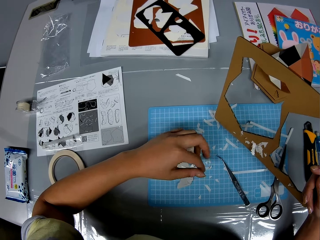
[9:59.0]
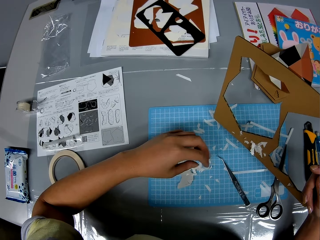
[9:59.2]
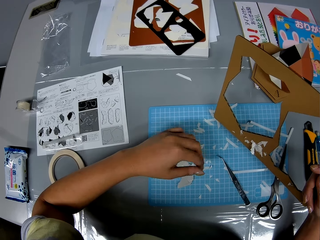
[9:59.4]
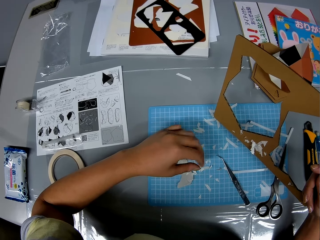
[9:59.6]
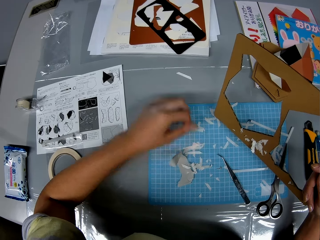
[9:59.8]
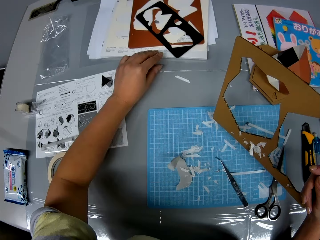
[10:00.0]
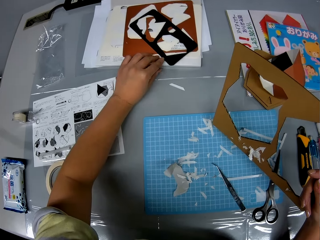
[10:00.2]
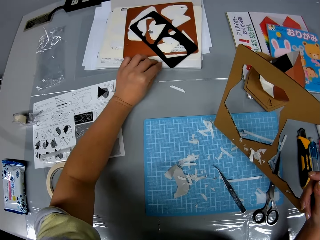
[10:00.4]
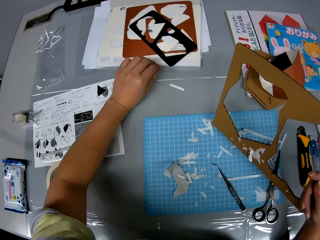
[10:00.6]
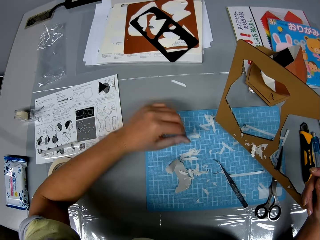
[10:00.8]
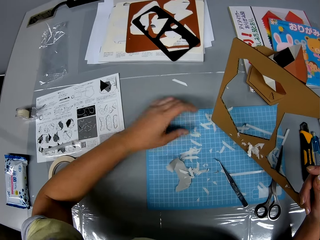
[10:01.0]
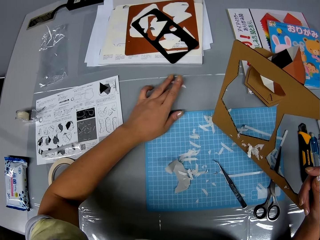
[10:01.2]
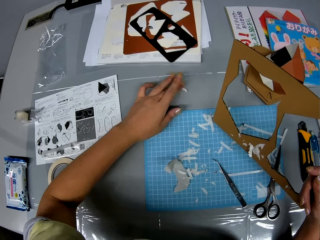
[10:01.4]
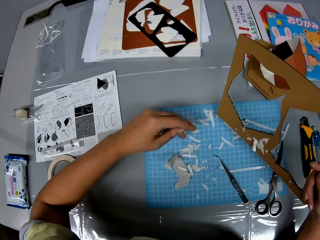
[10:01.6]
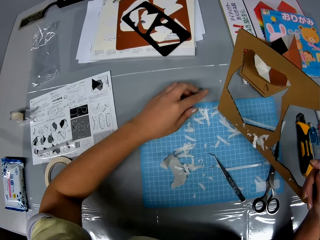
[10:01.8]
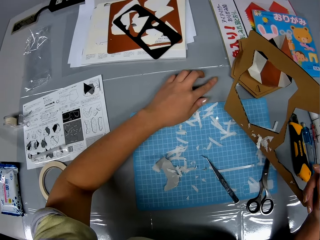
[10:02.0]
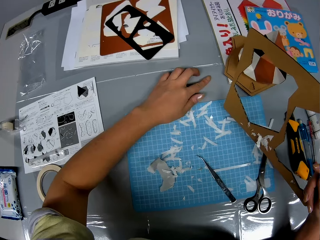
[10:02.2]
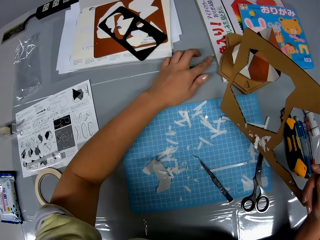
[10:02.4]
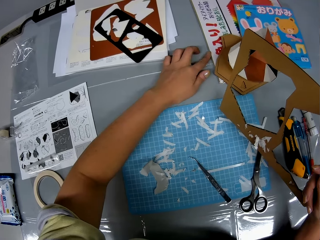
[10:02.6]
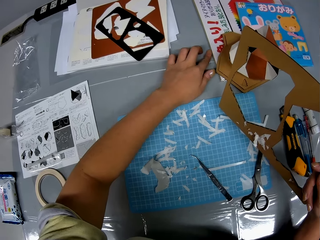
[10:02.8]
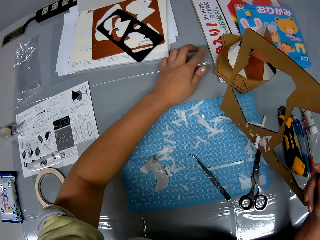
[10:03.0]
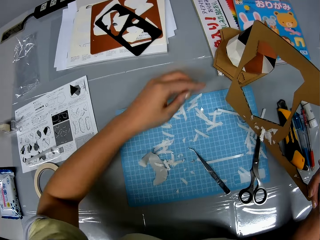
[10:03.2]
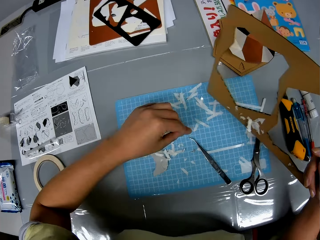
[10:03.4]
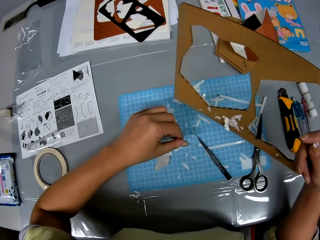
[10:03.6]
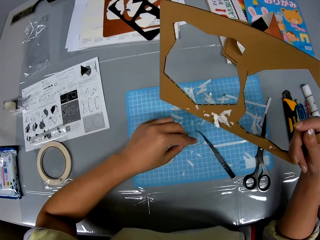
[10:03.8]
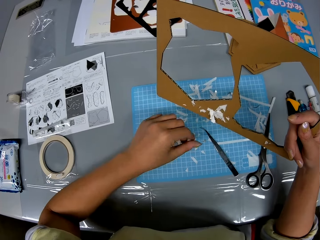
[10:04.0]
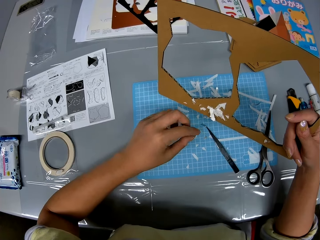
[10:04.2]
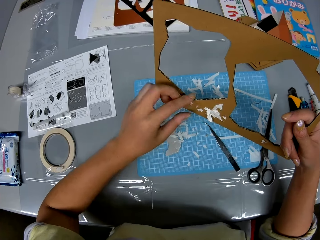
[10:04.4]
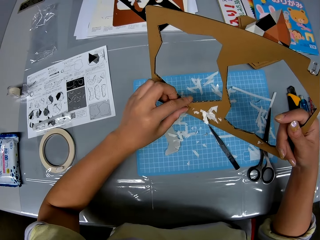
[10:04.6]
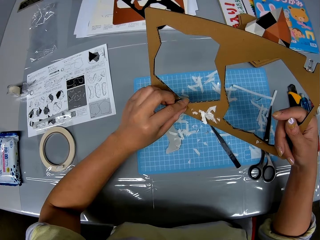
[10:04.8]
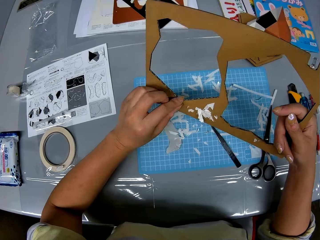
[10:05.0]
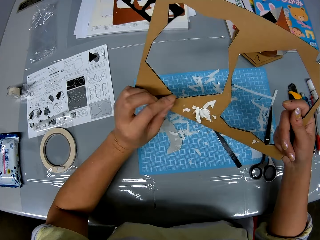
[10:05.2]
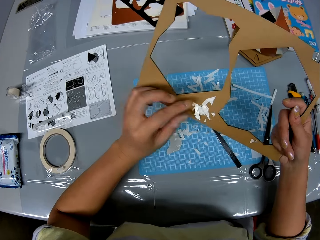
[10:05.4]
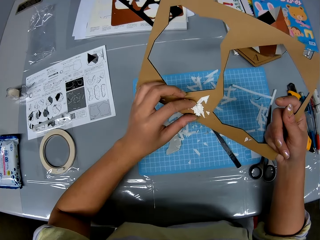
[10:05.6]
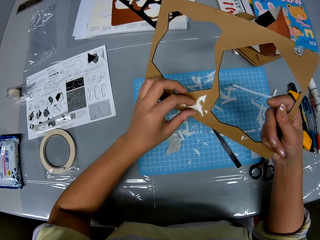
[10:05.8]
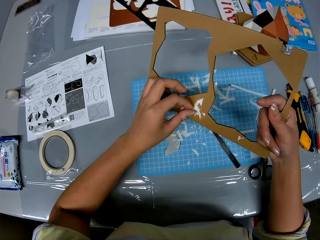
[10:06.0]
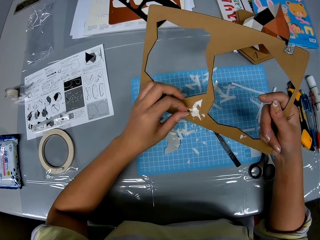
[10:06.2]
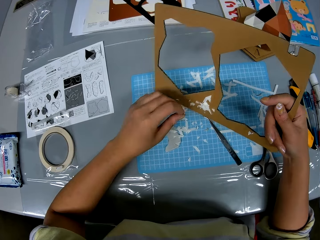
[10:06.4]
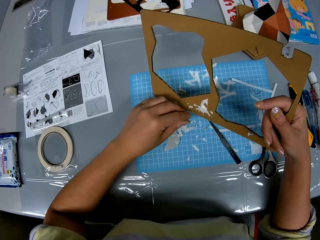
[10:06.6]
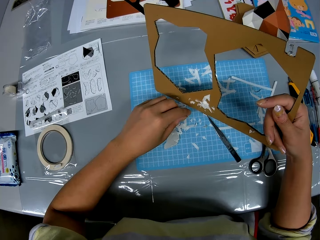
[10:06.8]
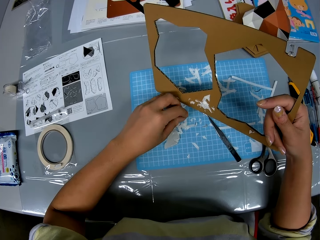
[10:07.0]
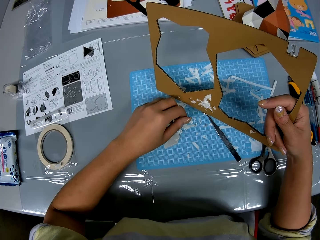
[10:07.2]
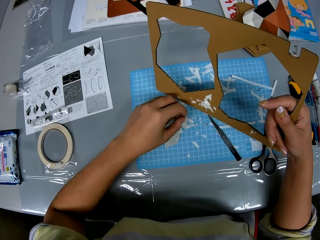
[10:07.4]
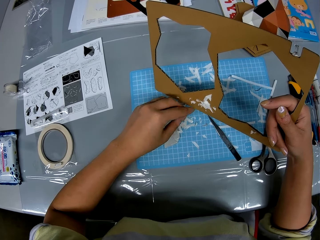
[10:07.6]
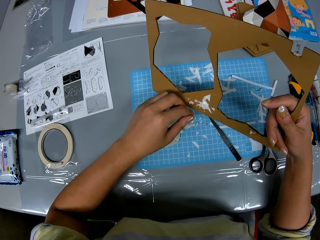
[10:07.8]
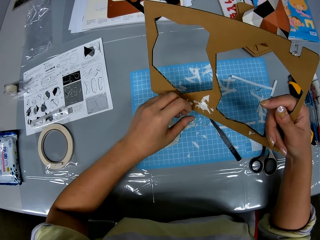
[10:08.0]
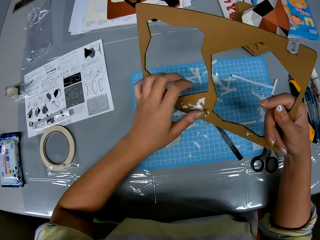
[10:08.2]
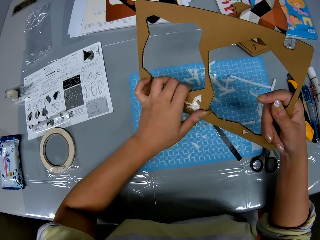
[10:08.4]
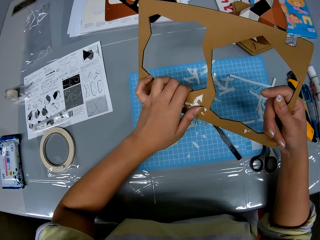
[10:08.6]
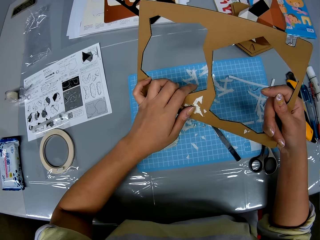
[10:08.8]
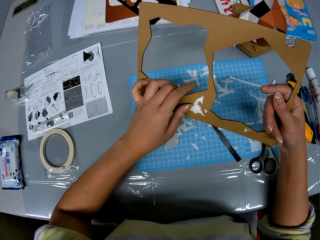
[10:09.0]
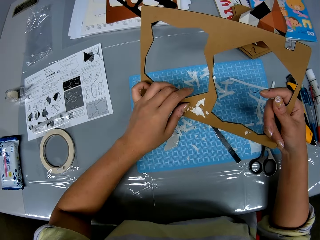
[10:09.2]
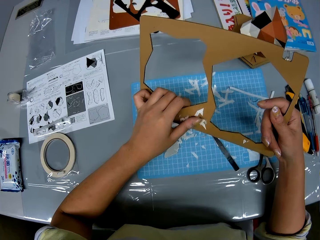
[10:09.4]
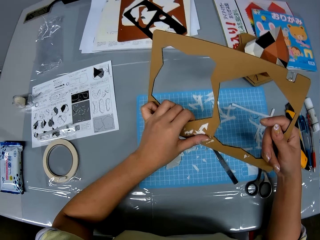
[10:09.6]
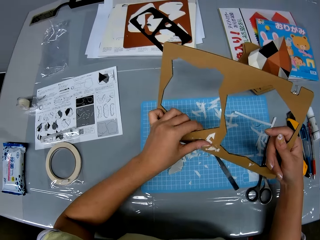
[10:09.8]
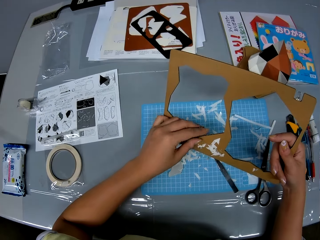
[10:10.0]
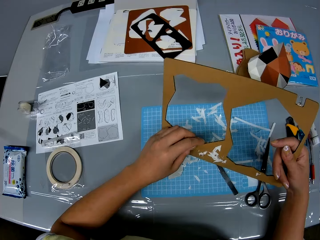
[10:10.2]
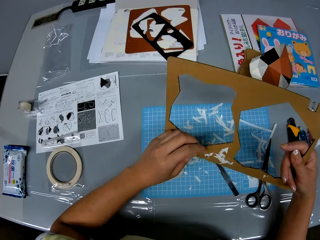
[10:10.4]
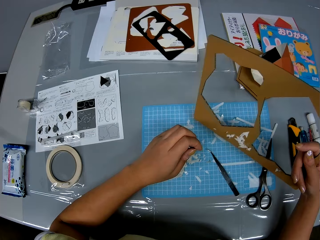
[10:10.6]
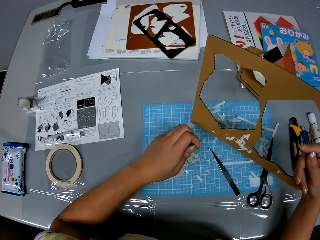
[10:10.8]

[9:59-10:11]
The camera wearer picks paper pieces from the table. They put the papers on the table. They pick paper pieces from the table. They put the papers on the table. They pick paper pieces from the table. They put the papers on the table. They remove papers from the cutout. They put the papers on the table. They remove papers from the cutout.

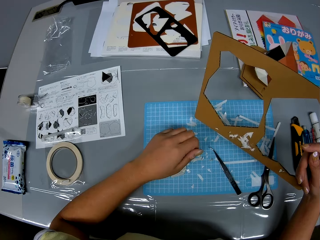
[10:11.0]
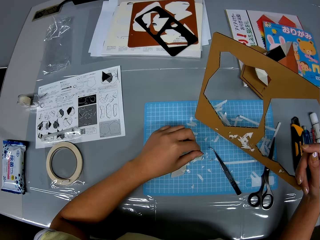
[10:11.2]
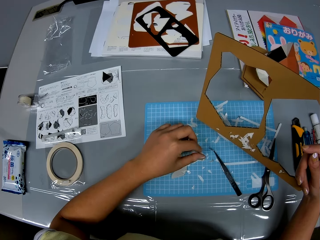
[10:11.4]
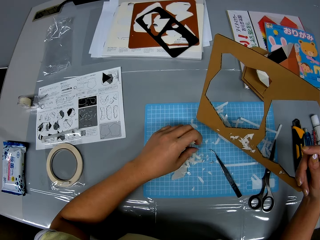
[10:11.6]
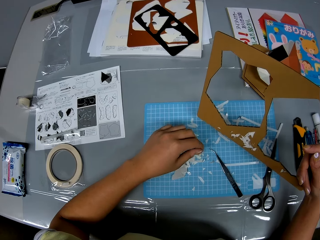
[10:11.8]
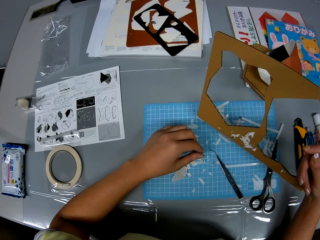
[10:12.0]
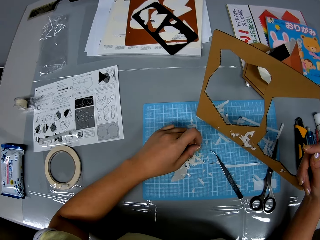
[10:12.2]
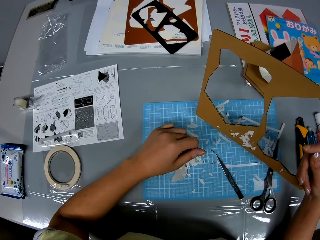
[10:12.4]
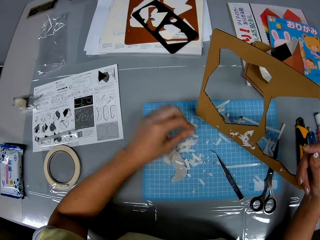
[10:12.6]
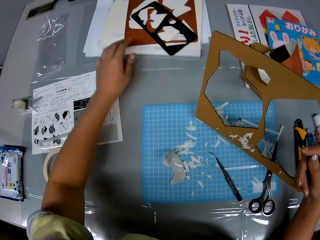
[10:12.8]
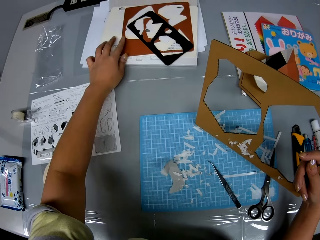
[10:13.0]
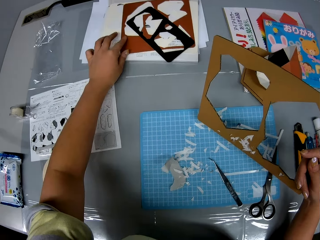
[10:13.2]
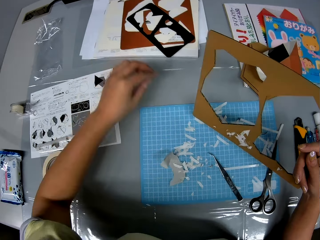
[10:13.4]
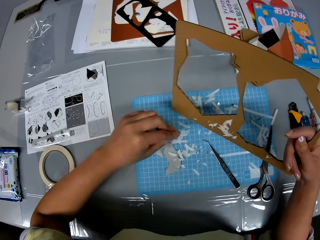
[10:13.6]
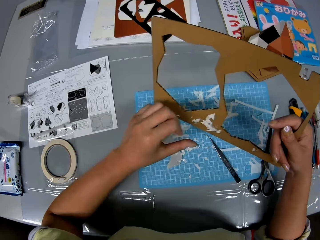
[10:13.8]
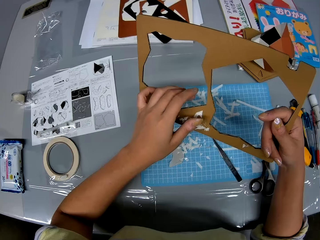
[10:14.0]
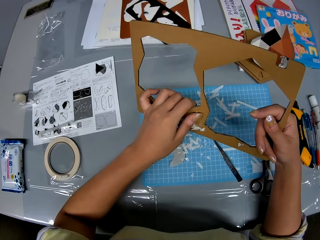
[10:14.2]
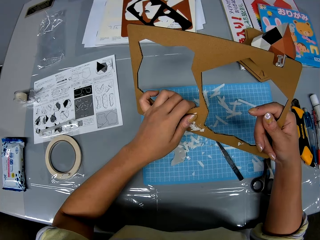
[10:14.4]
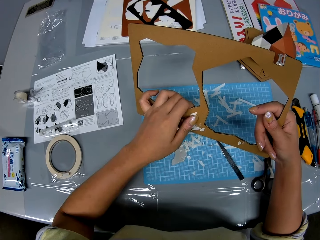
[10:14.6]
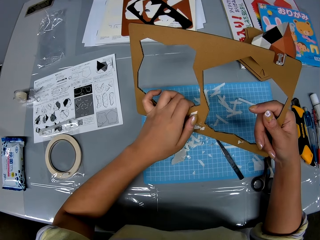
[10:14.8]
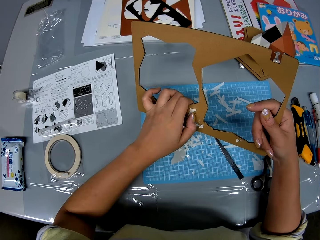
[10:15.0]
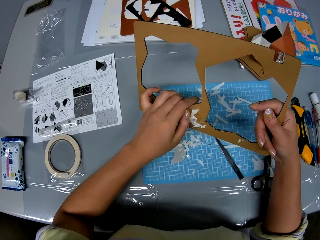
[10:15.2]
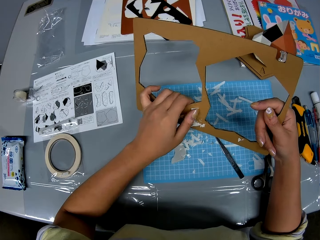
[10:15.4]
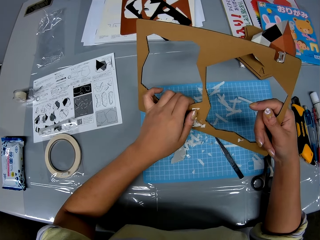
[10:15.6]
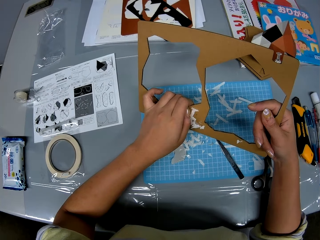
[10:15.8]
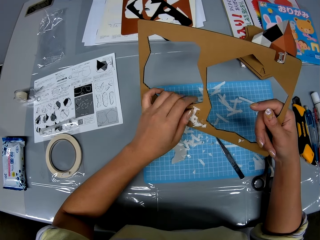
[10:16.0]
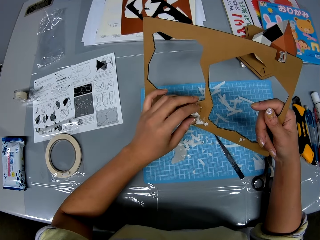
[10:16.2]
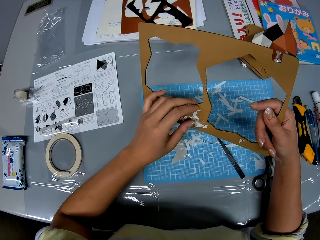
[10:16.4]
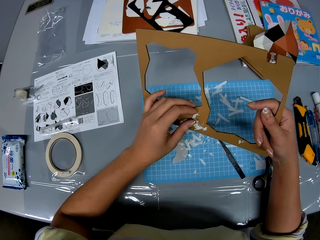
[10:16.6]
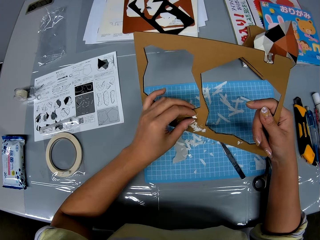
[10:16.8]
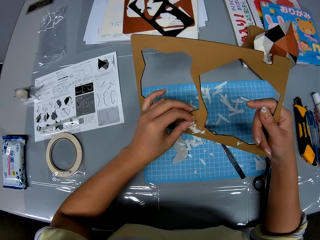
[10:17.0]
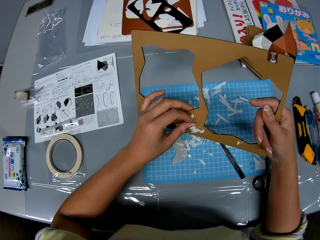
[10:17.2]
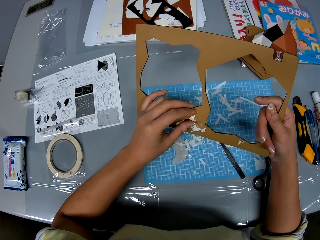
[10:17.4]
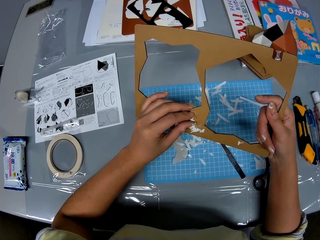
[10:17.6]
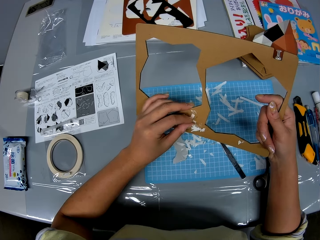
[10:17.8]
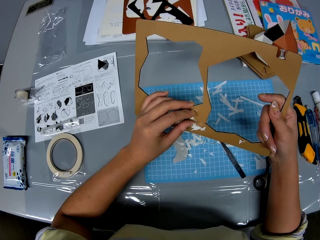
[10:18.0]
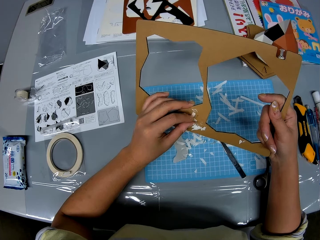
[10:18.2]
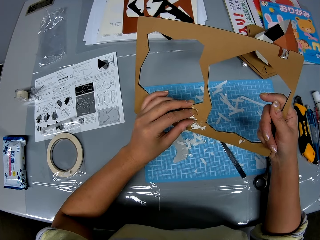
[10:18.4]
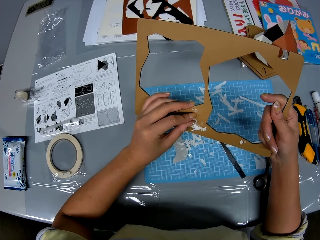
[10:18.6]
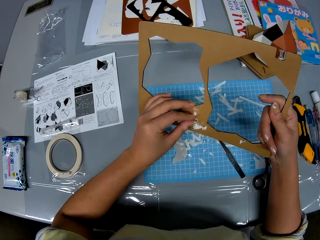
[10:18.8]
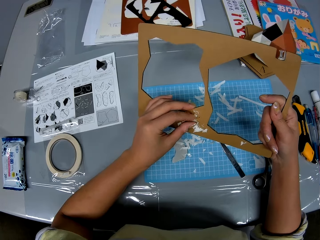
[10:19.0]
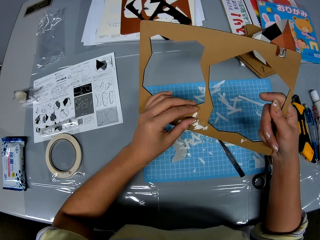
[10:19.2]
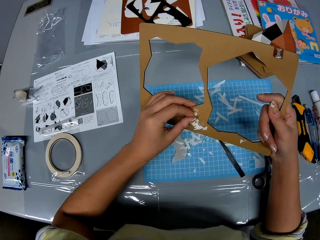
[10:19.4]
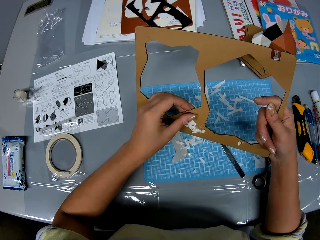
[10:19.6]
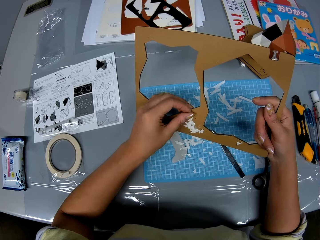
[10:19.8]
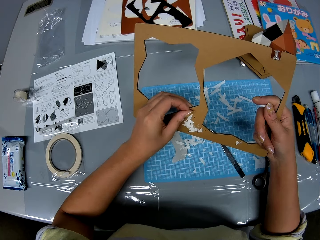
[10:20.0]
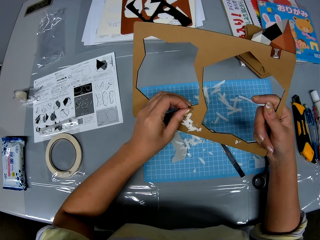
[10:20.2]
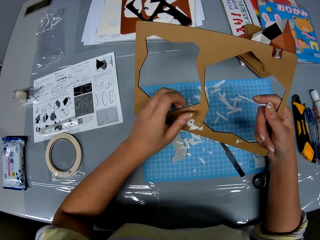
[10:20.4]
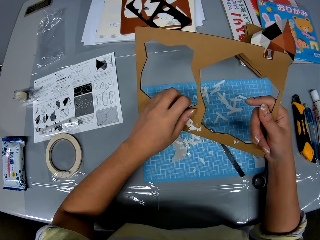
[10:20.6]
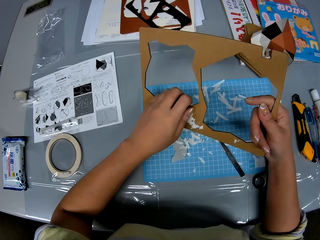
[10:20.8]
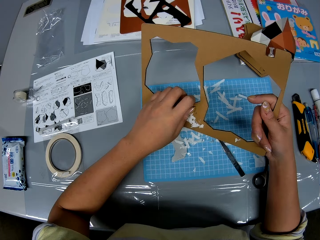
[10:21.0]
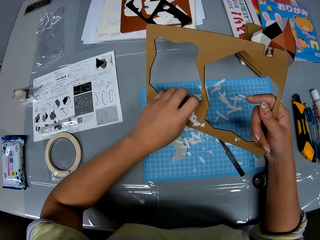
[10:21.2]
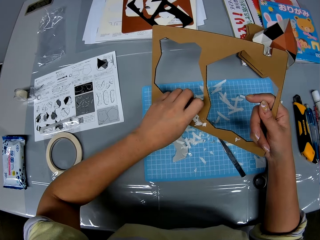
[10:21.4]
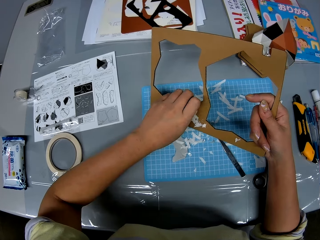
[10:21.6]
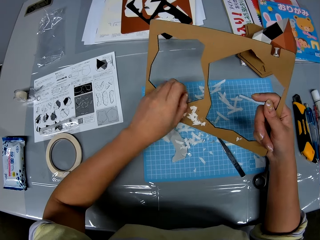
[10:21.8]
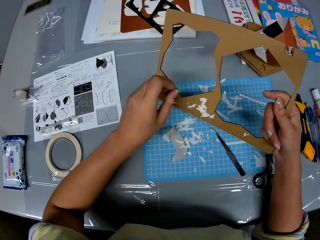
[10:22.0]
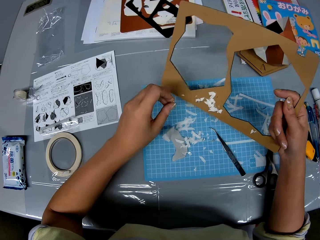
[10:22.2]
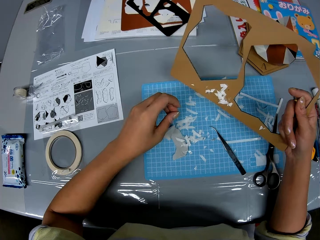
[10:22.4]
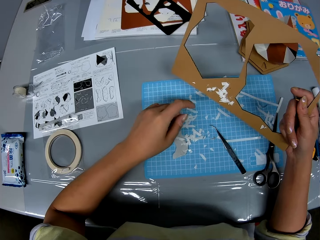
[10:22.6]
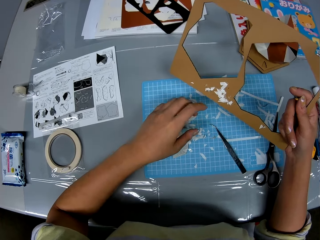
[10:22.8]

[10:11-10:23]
The camera wearer puts the papers on the table. They pick paper pieces from the table. They put the papers on the table and remove papers from the cutout.
